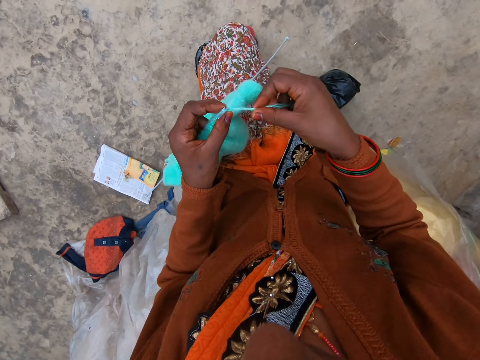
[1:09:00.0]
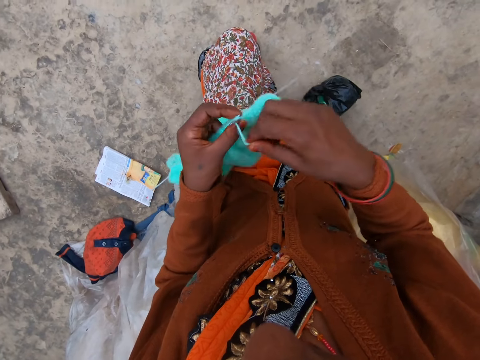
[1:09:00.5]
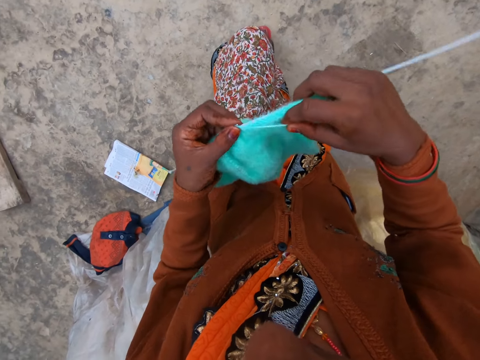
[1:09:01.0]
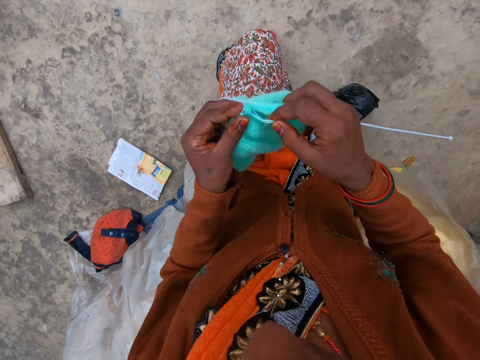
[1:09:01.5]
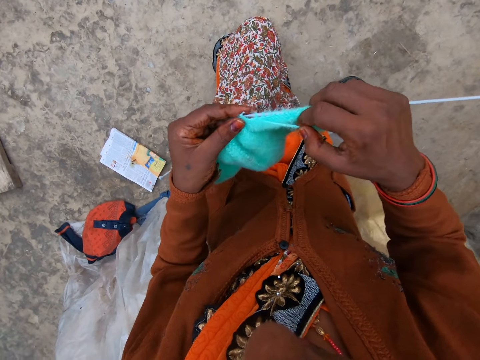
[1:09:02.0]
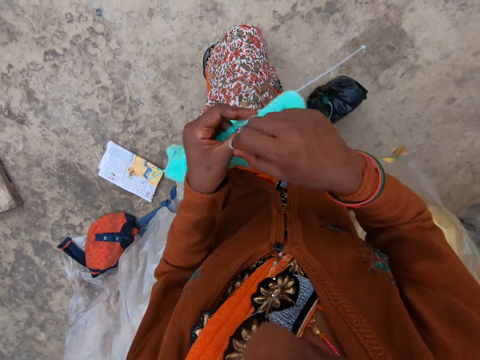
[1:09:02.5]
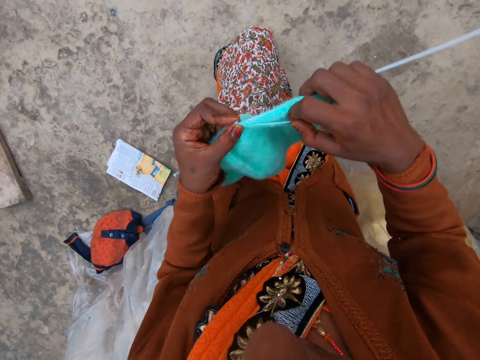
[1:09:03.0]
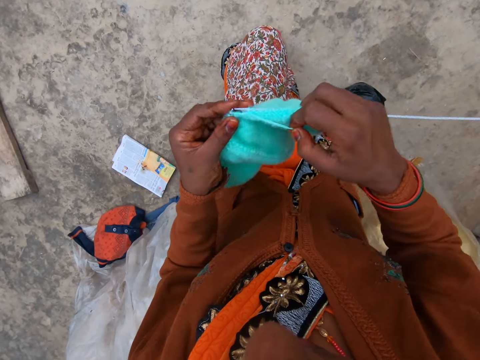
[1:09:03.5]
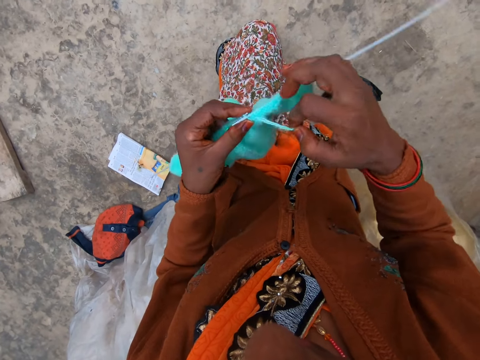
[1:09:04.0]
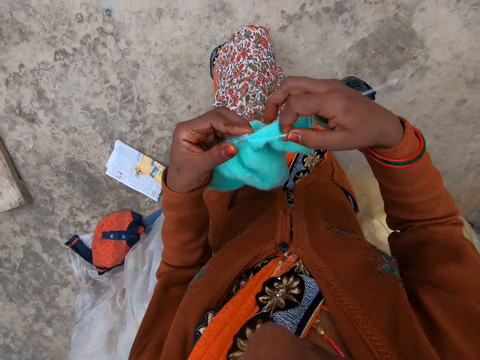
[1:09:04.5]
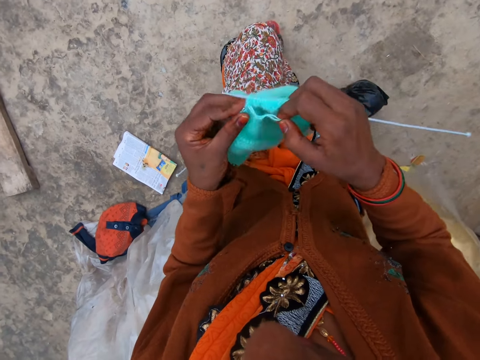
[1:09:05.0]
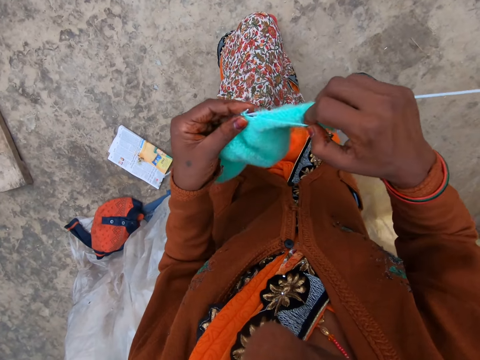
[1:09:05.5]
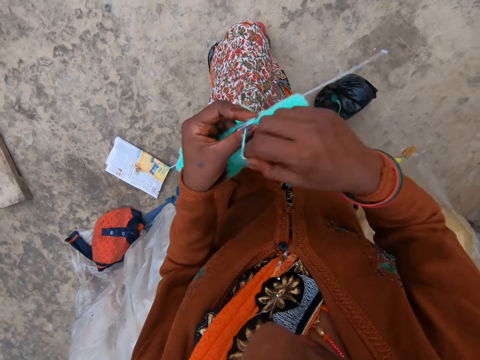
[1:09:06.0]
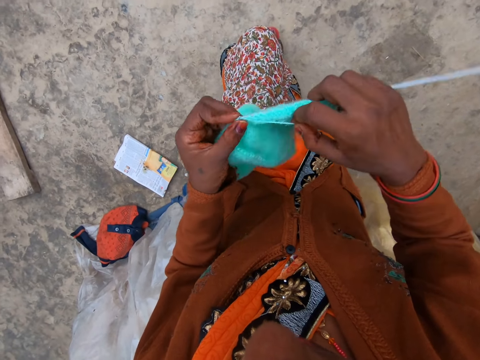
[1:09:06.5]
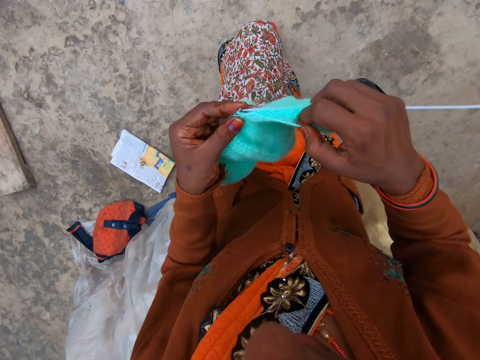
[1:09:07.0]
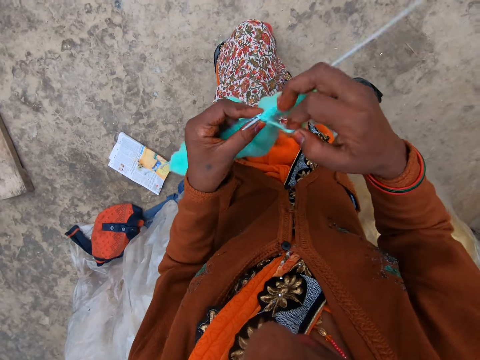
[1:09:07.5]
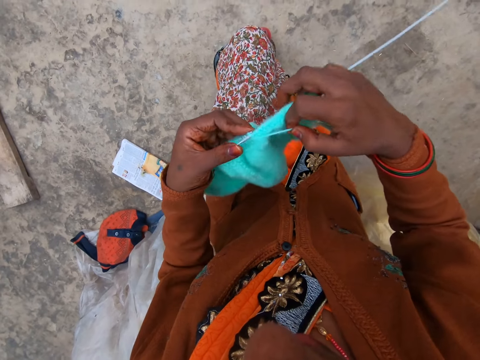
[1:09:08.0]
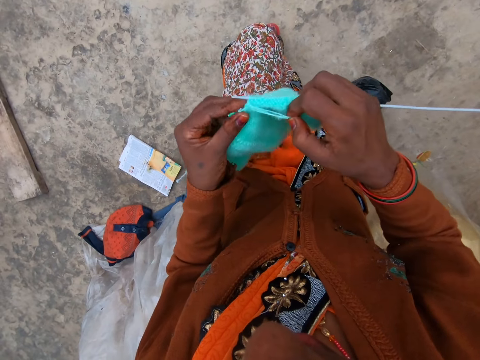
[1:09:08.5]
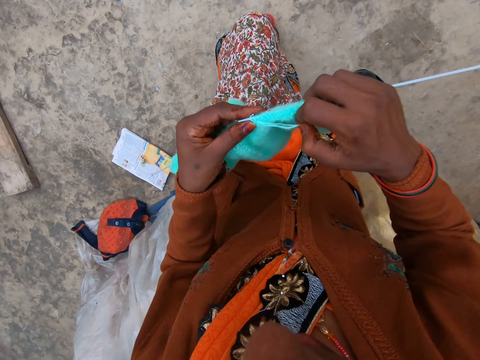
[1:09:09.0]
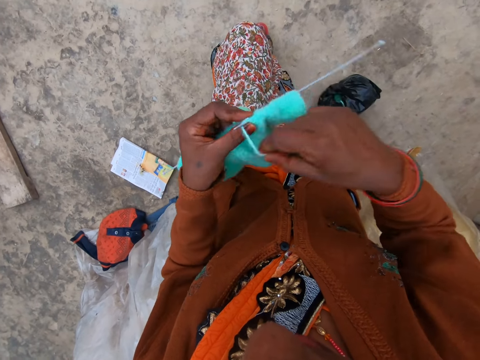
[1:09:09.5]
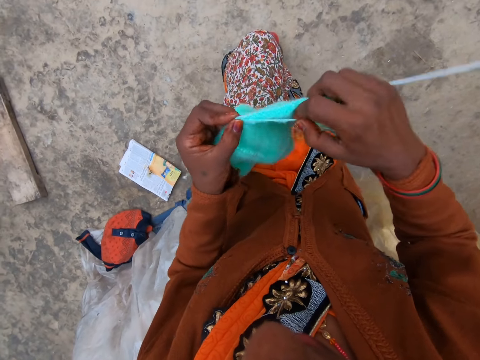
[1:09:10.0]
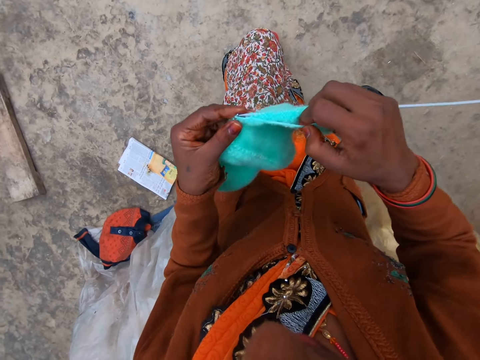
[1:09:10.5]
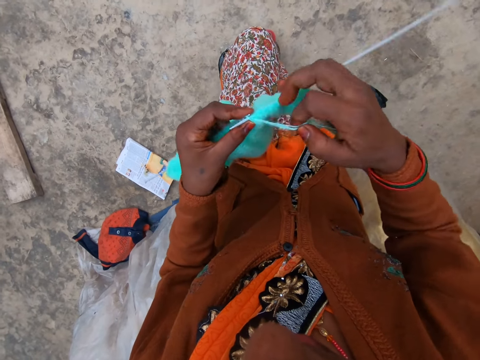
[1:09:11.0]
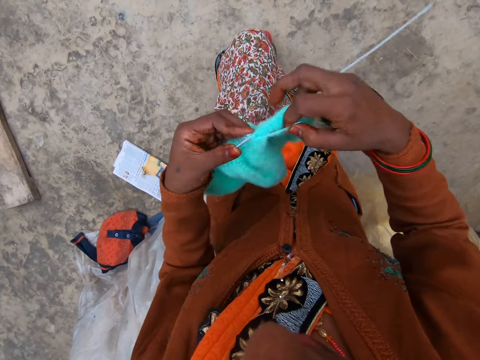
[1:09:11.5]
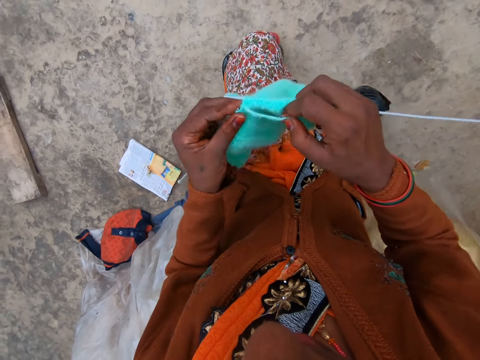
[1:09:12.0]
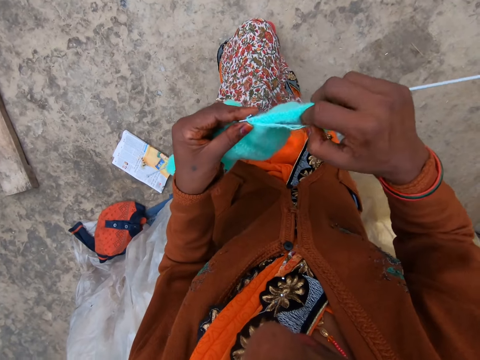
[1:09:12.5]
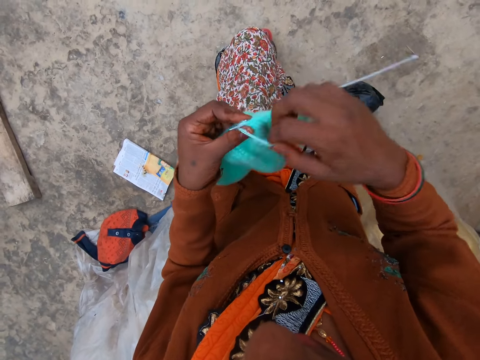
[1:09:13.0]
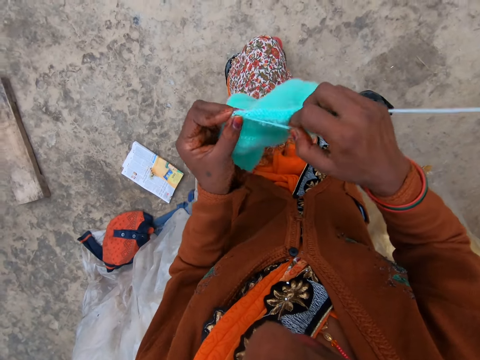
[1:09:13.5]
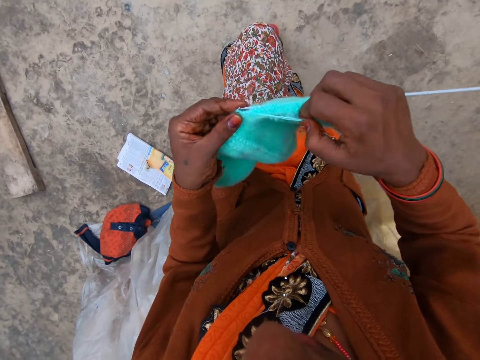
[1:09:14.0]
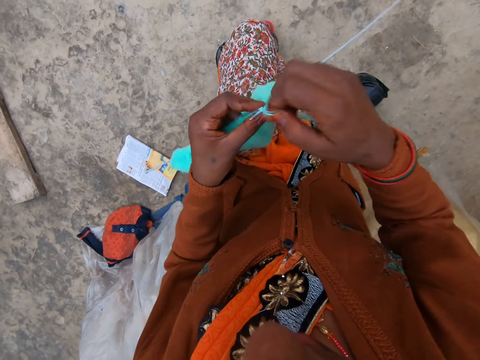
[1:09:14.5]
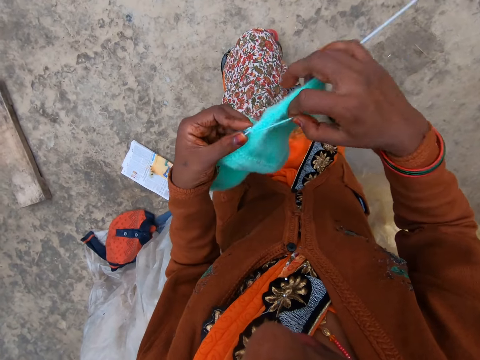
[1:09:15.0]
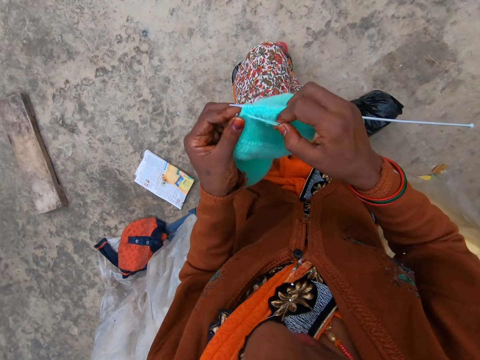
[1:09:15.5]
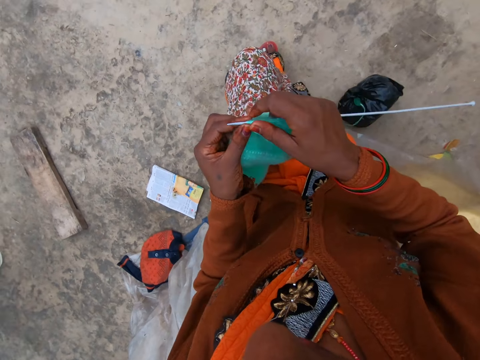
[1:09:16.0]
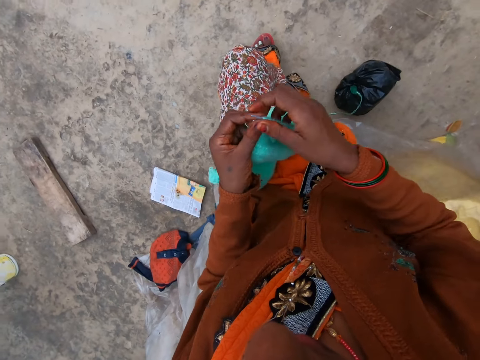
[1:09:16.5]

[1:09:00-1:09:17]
The camera wearer knits a piece of fabric with a knitting needle. They coil a knitting thread on the knitting needle. They knit the piece of fabric with the knitting needle. They coil the knitting thread on the knitting needle. They knit the piece of fabric with the knitting needle. They coil the knitting thread on the knitting needle. They knit the piece of fabric with the knitting needle. They coil the knitting thread on the knitting needle. They knit the piece of fabric with the knitting needle. They coil the knitting thread on the knitting needle. They knit the piece of fabric with the knitting needle. They coil the knitting thread on the knitting needle. They knit the piece of fabric with the knitting needle. They coil the knitting thread on the knitting needle. They knit the piece of fabric with the knitting needle. They coil the knitting thread on the knitting needle. They knit the piece of fabric with the knitting needle.

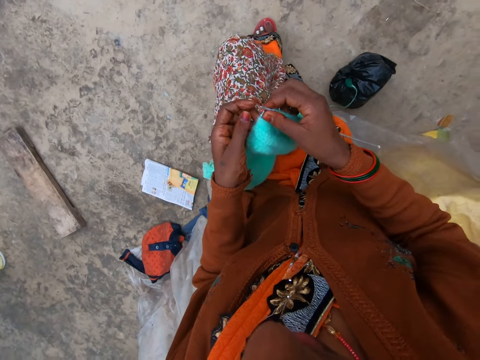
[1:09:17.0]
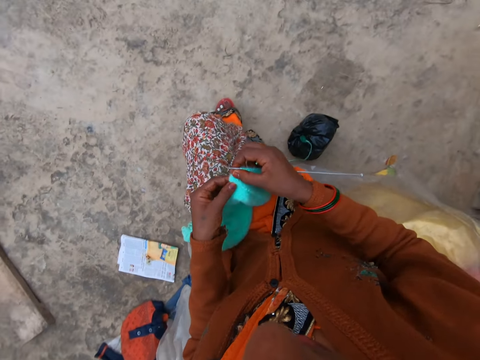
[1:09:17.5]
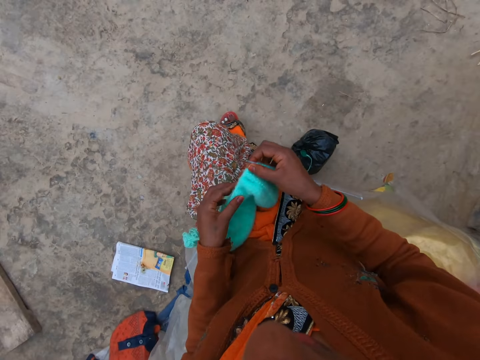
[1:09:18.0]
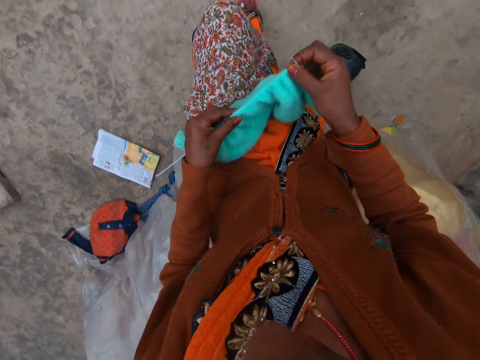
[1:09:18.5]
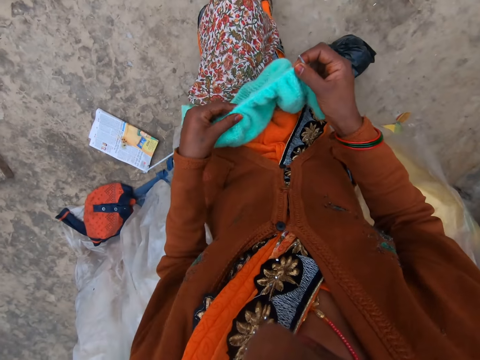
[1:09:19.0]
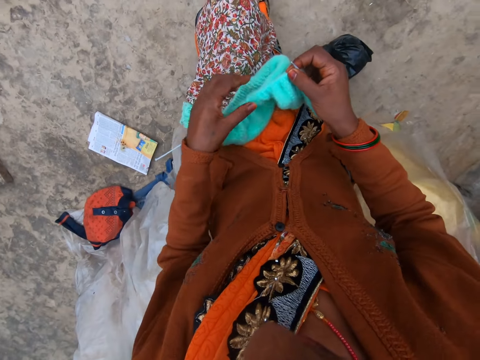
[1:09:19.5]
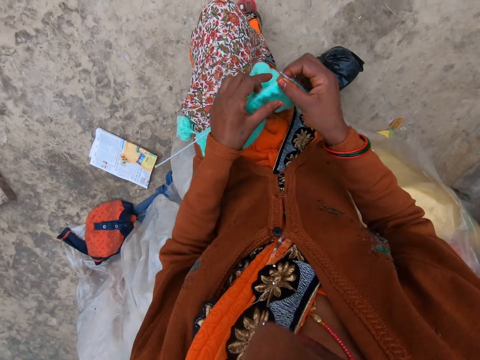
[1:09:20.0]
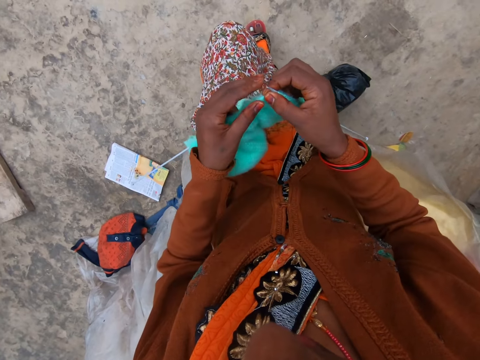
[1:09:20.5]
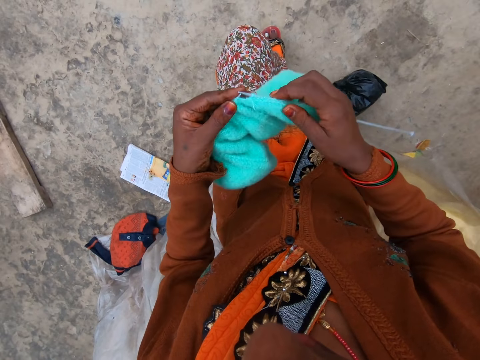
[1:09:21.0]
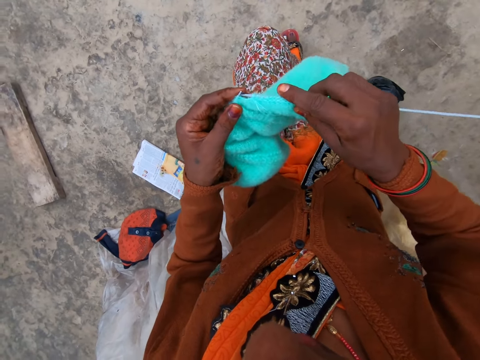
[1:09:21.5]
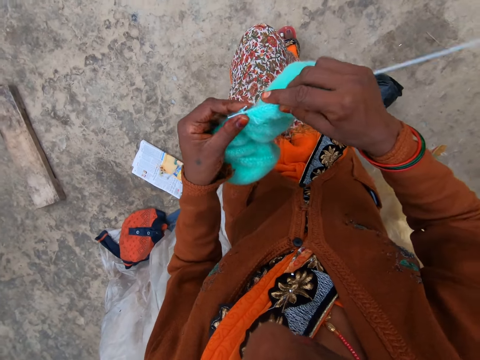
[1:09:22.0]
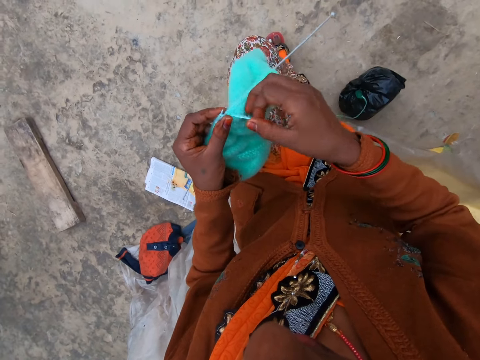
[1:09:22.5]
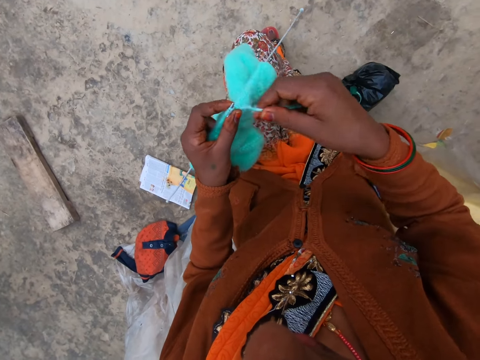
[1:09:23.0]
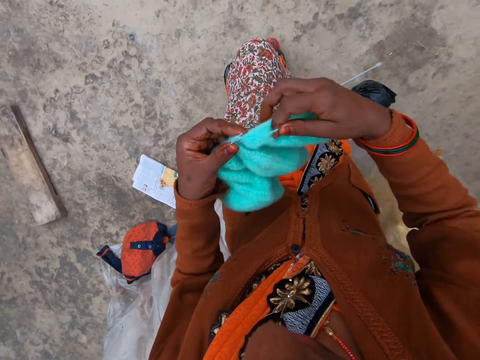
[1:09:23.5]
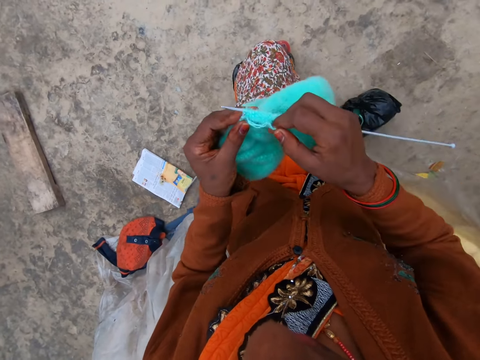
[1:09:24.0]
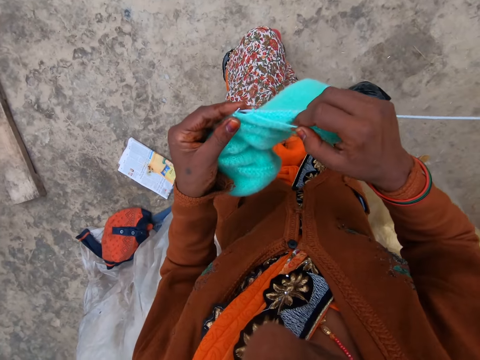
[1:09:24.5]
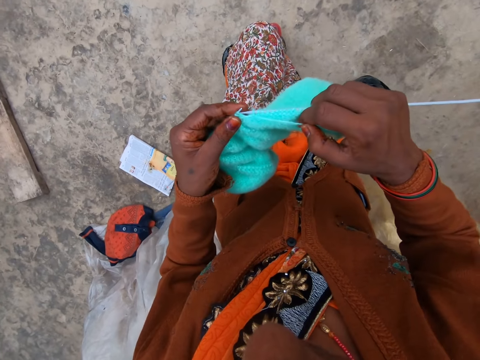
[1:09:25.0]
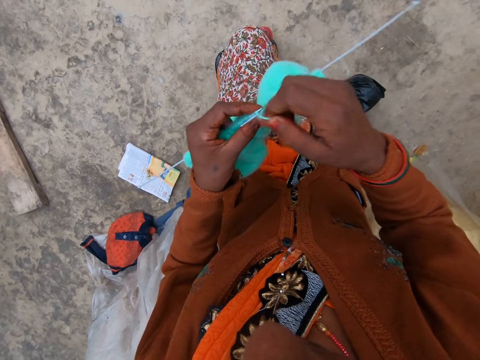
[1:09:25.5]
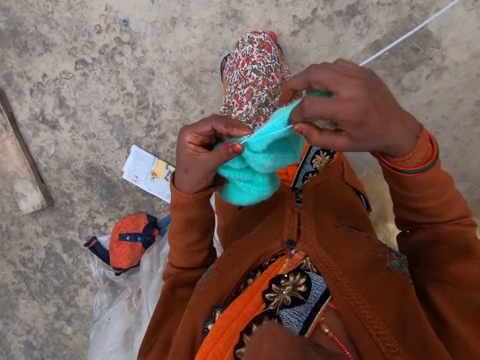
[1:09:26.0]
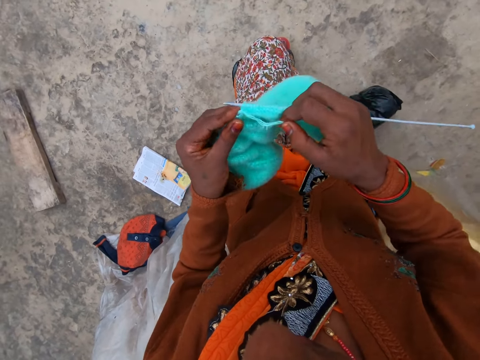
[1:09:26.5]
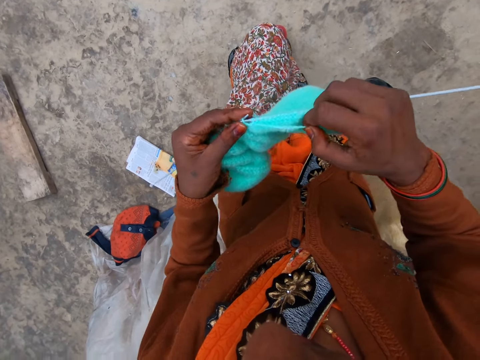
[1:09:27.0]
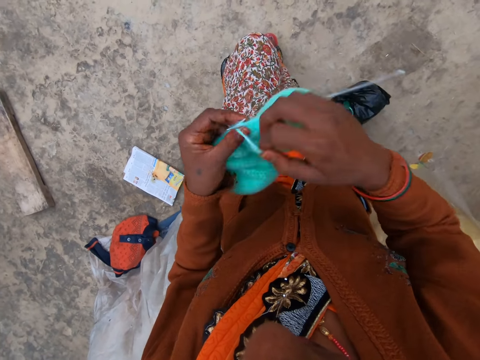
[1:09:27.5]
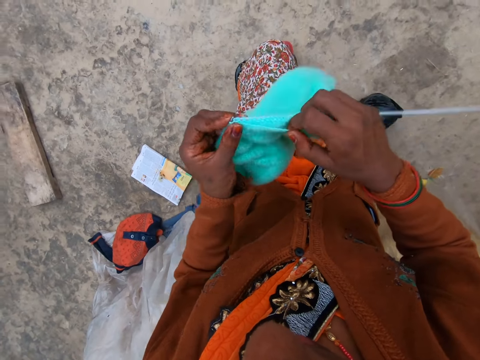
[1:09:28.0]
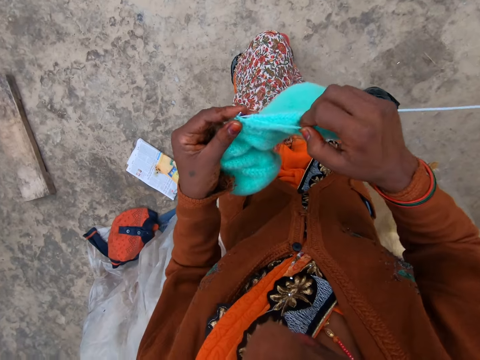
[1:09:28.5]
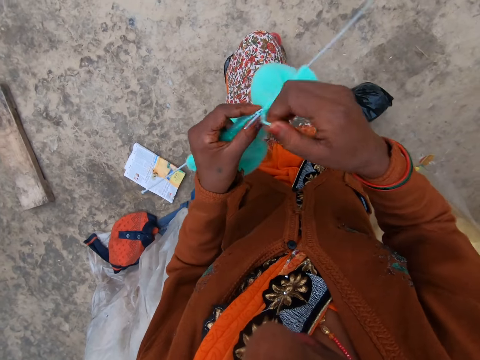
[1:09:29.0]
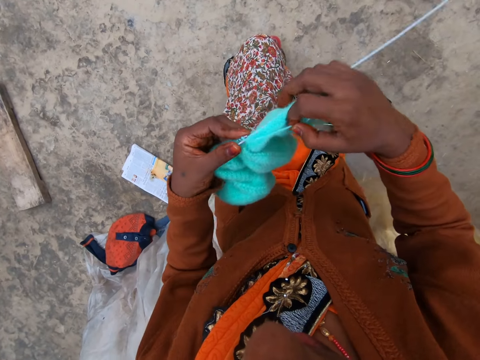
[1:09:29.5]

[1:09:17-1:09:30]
The camera wearer adjusts a knitted fabric on a knitting needle. They knit a piece of fabric with the knitting needle. They coil a knitting thread on the knitting needle. They knit the piece of fabric with the knitting needle. They coil the knitting thread on the knitting needle. They knit the piece of fabric with the knitting needle. They coil the knitting thread on the knitting needle. They knit the piece of fabric with the knitting needle. They coil the knitting thread on the knitting needle.
